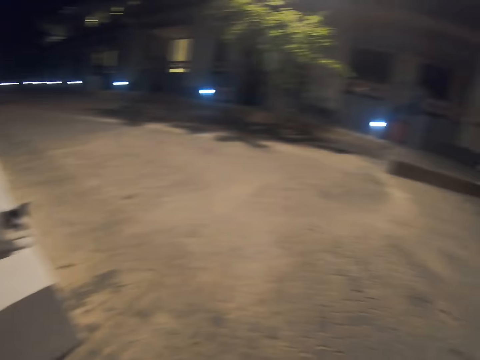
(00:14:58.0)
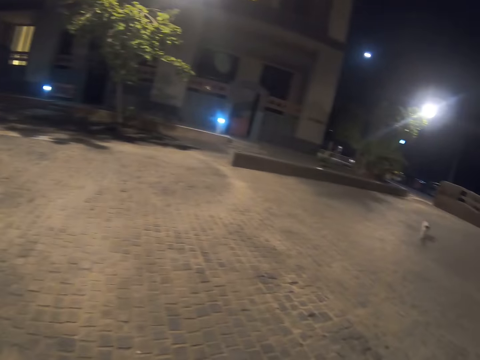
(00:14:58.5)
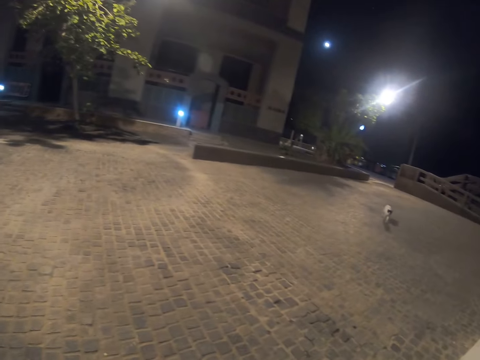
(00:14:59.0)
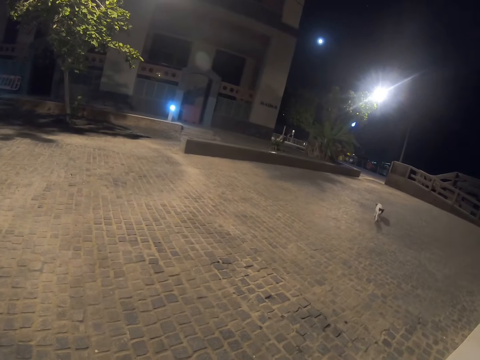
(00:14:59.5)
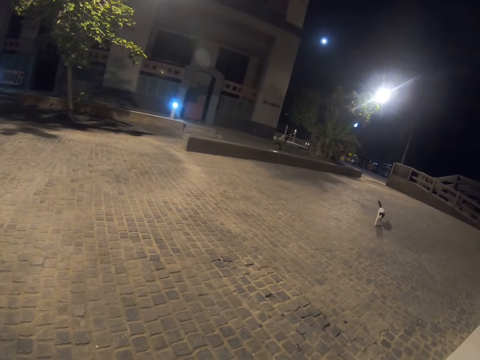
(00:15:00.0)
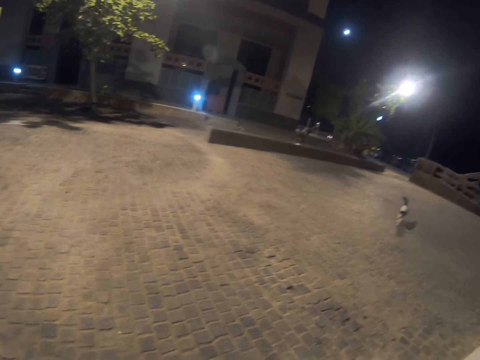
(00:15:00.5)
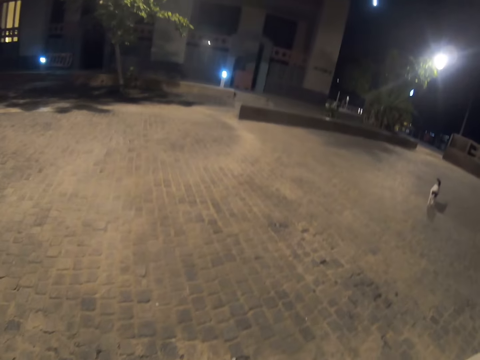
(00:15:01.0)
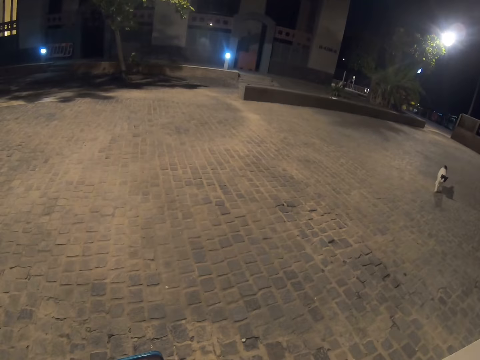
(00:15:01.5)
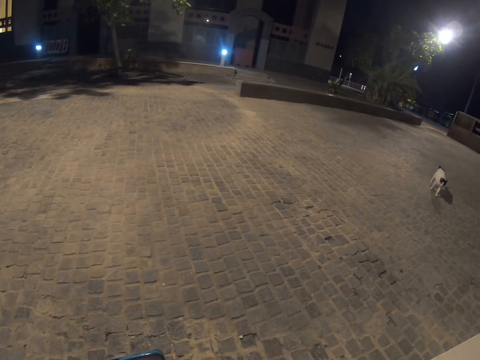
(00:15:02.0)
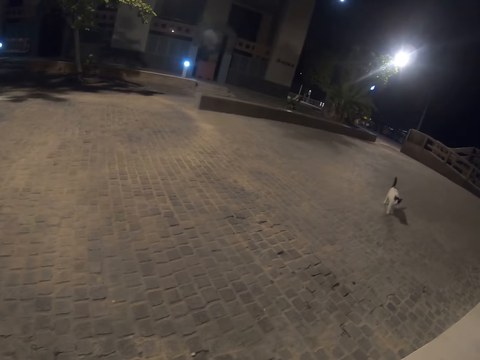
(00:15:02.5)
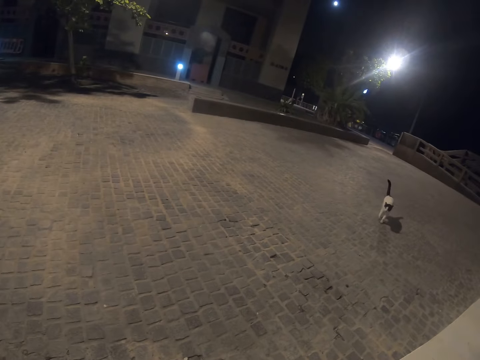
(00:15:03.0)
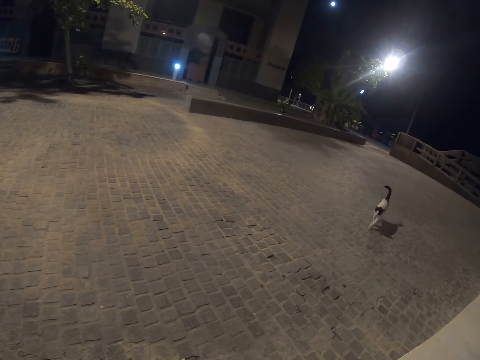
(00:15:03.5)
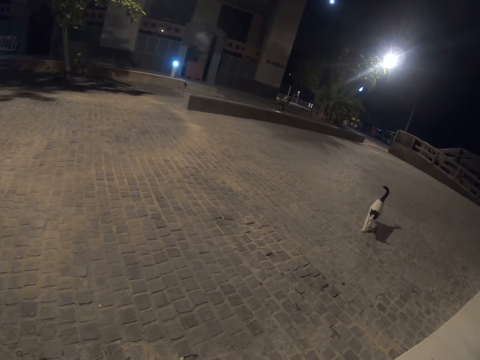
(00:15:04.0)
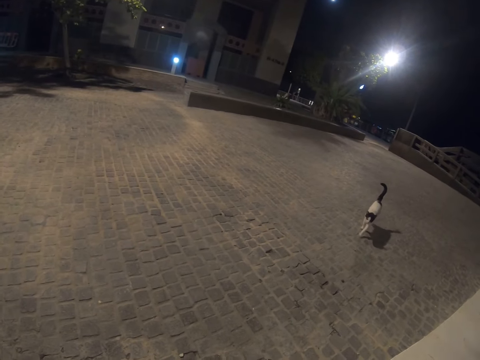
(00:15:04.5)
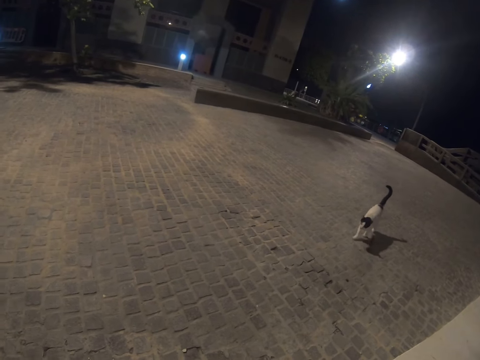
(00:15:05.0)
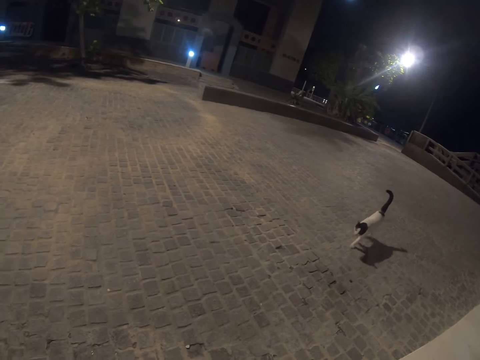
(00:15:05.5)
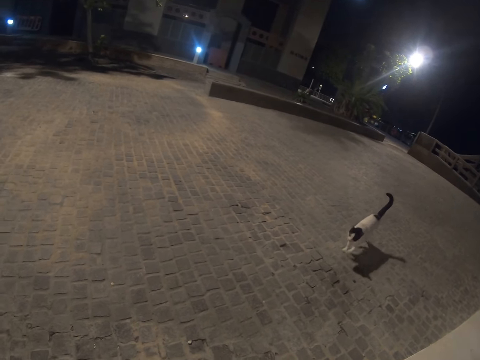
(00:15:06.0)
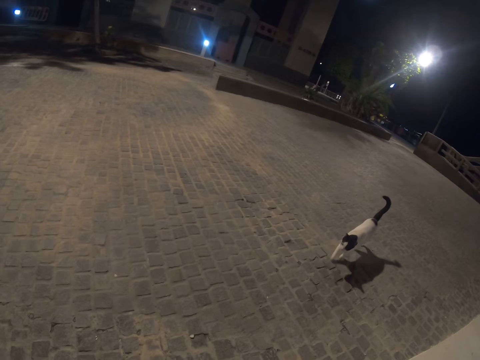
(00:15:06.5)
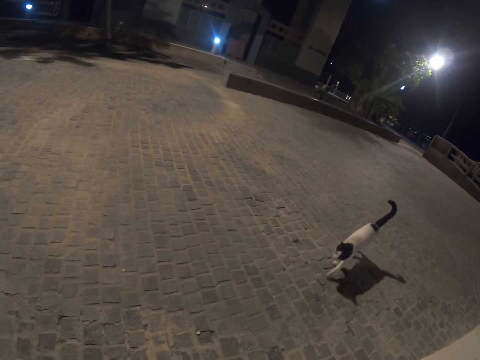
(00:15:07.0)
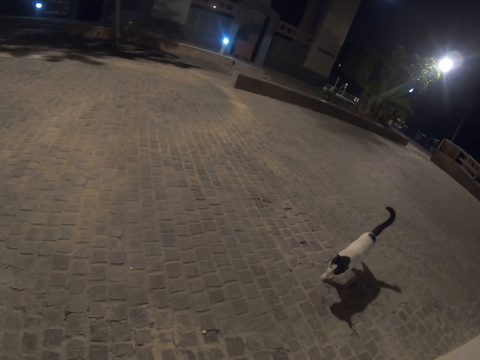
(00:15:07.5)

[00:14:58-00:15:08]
The camera wearer looks to the right and gazes at the other cat. They look at the other cat.

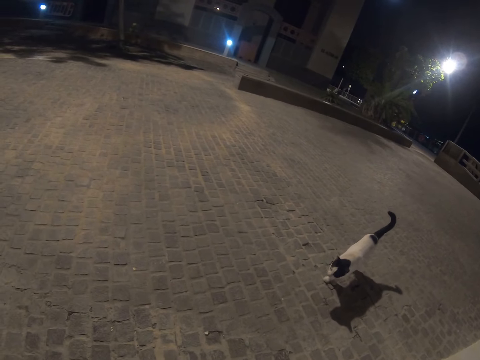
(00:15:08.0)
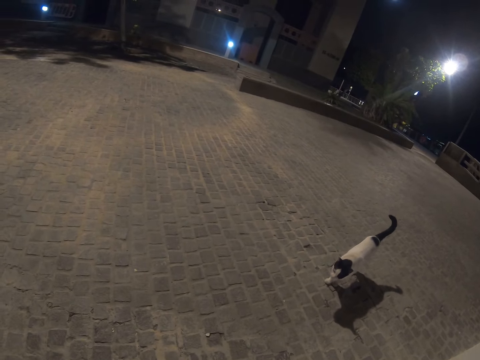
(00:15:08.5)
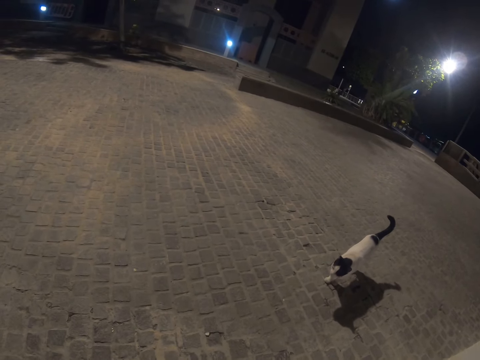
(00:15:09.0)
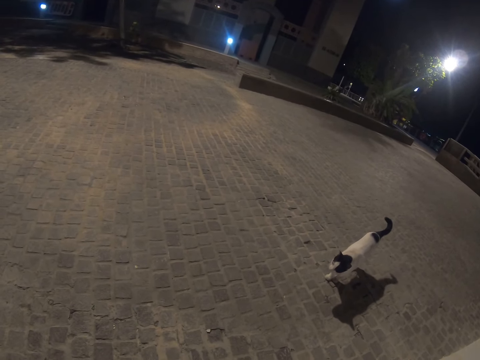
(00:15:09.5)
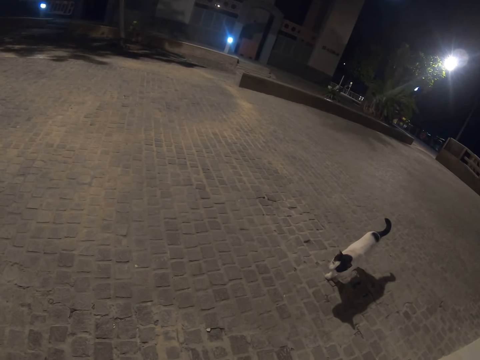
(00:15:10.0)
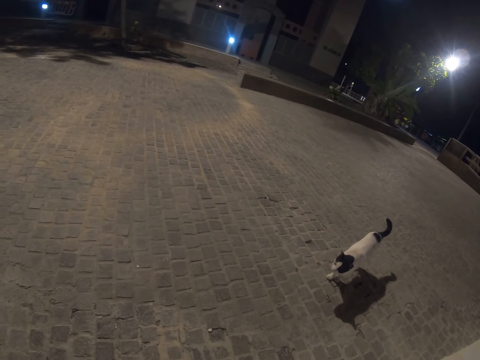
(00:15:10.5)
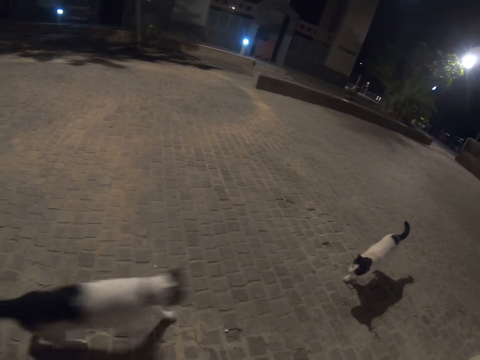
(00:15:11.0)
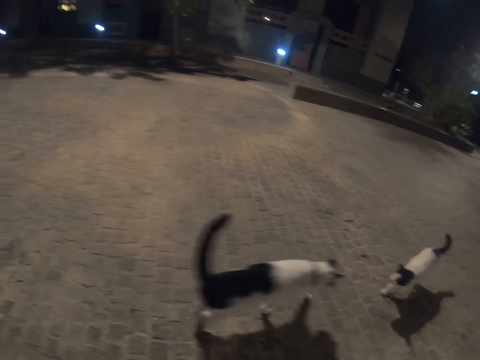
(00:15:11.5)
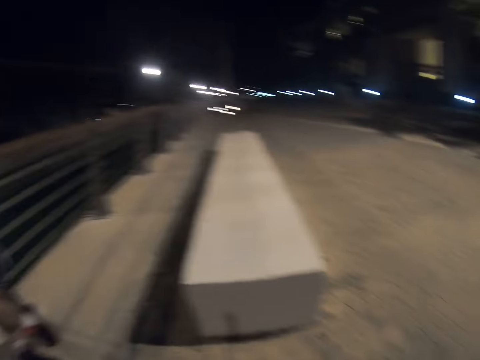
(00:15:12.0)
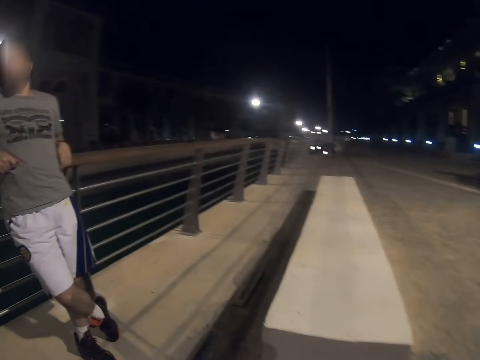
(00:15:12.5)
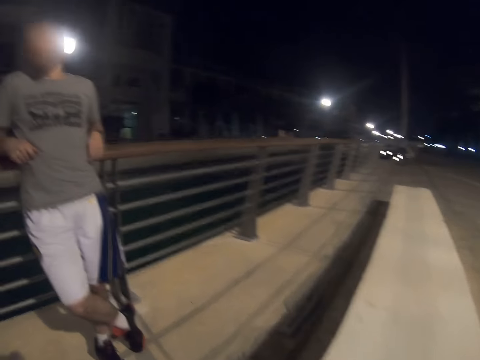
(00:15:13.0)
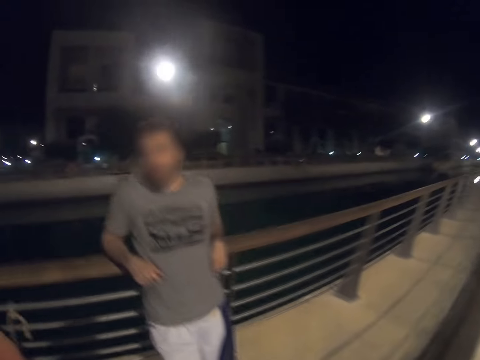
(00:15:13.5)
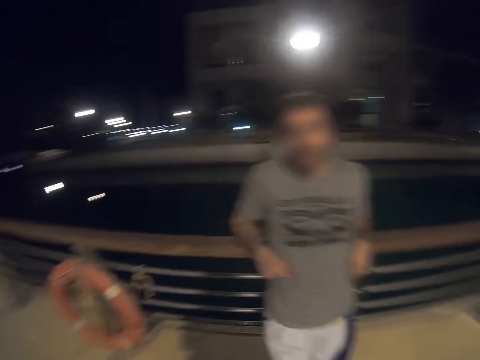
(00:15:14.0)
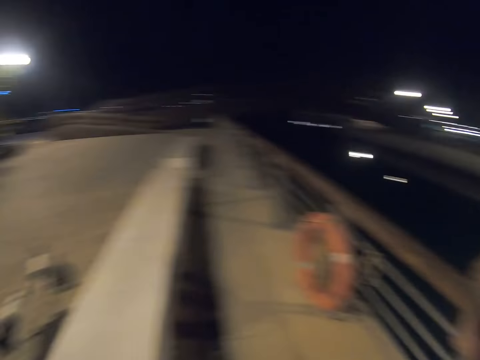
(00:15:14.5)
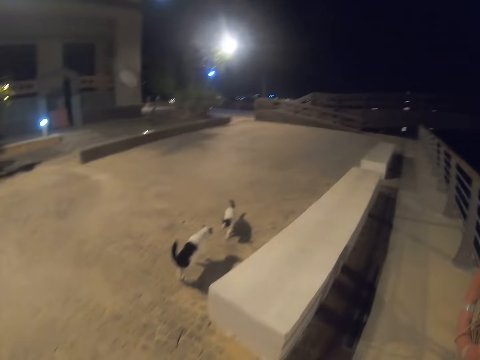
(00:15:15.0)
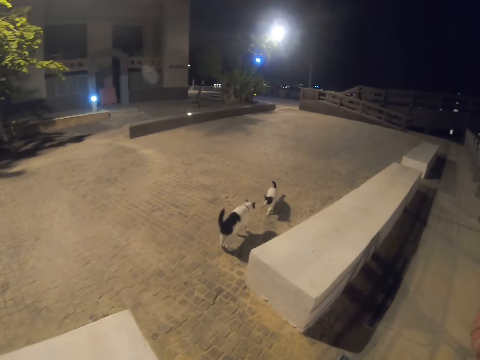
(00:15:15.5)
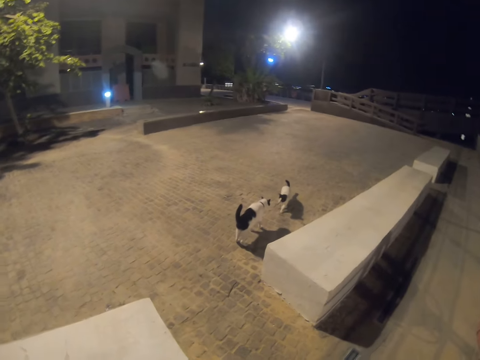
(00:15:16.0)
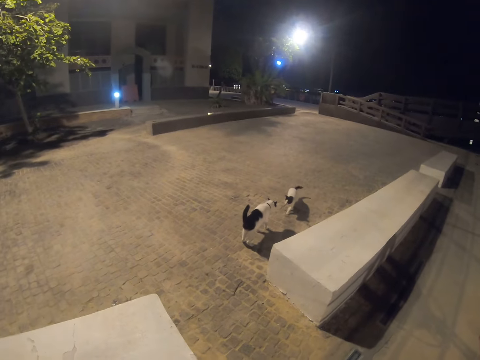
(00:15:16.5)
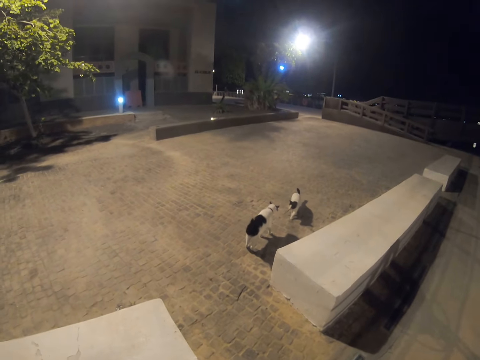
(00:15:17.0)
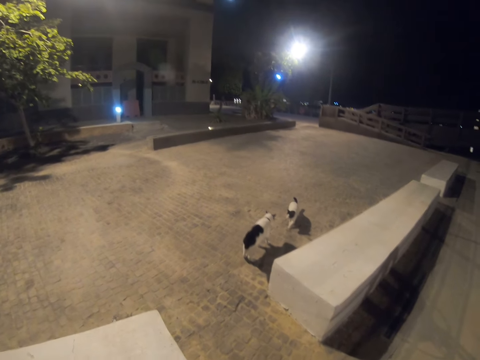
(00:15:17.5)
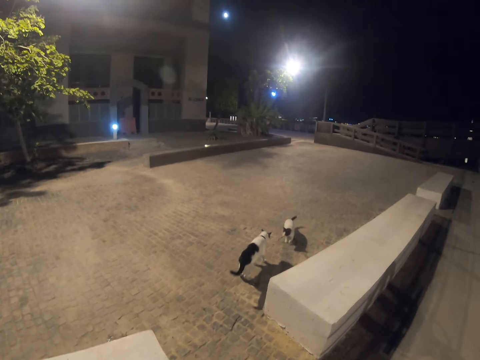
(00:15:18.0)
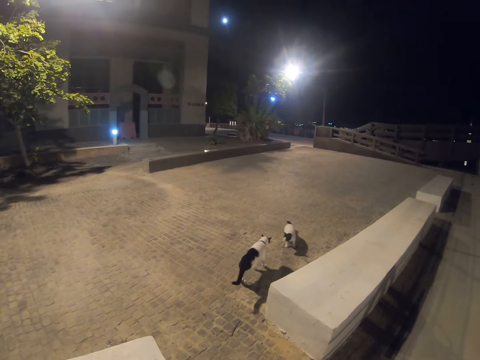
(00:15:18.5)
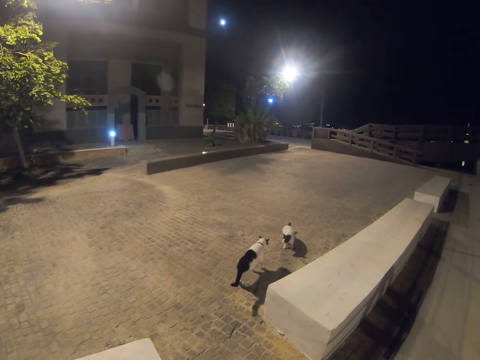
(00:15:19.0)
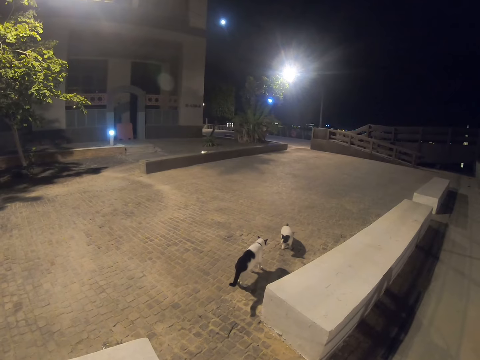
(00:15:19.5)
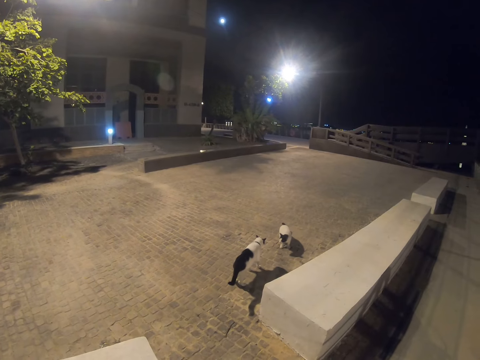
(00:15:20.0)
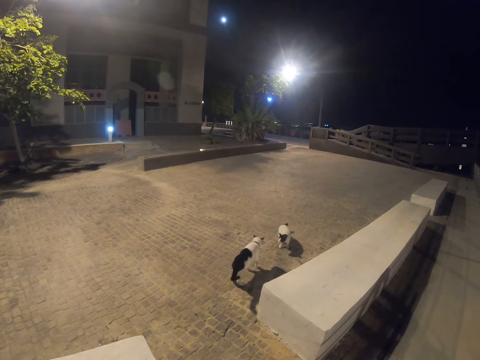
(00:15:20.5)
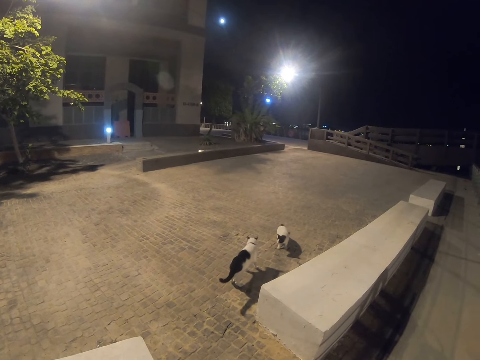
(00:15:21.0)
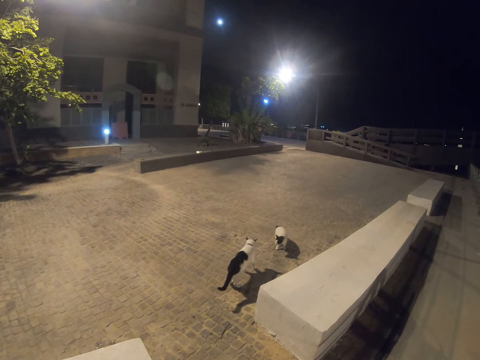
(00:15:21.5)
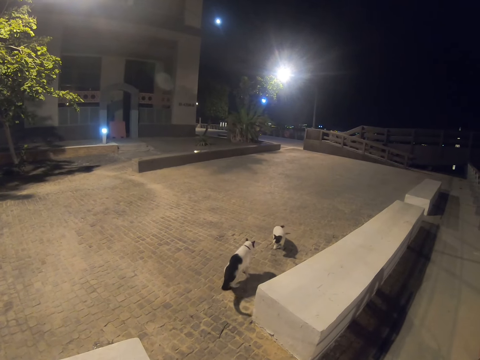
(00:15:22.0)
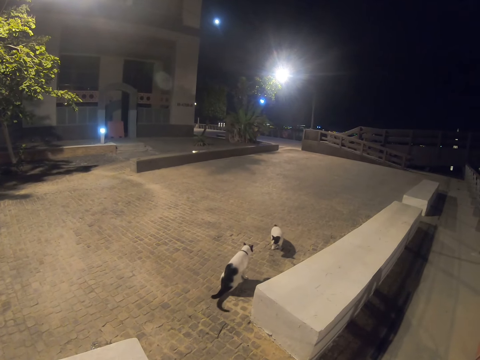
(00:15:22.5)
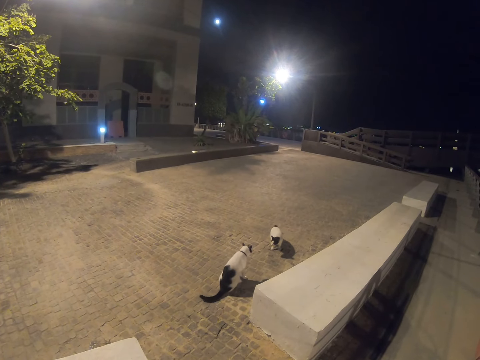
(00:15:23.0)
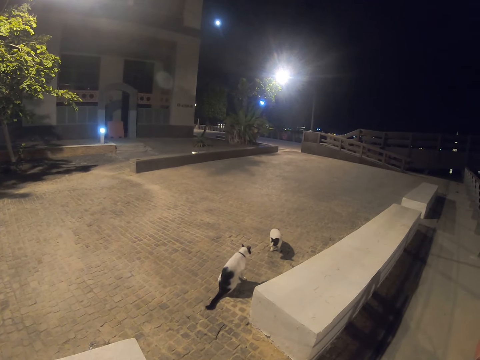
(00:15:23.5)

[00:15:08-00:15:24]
The camera wearer stares at the cats and gazes at a man. They stand up, turn around, and stare at the cats.
